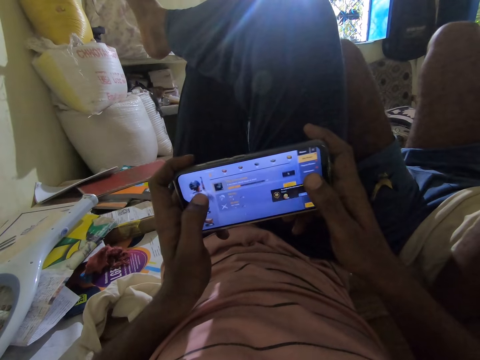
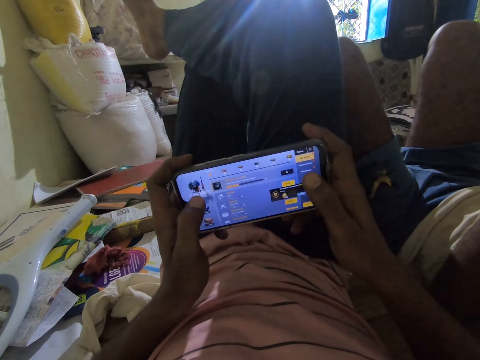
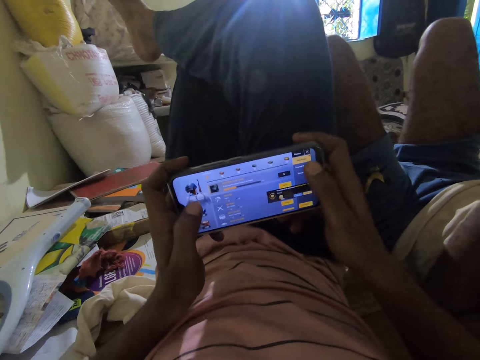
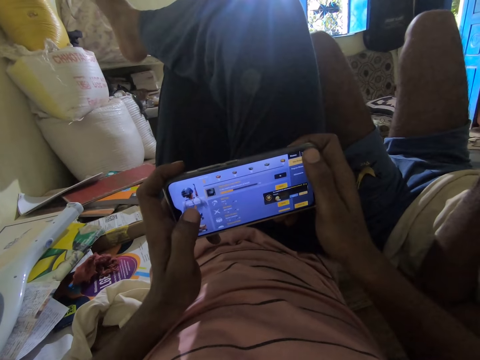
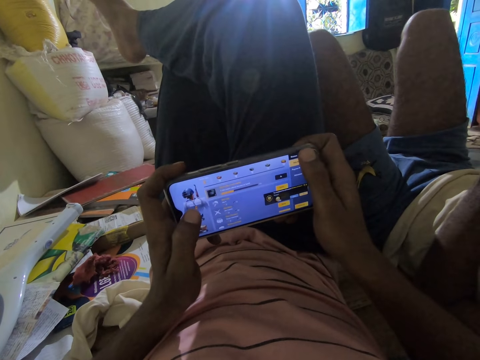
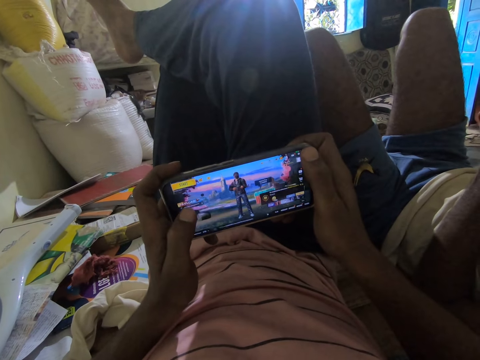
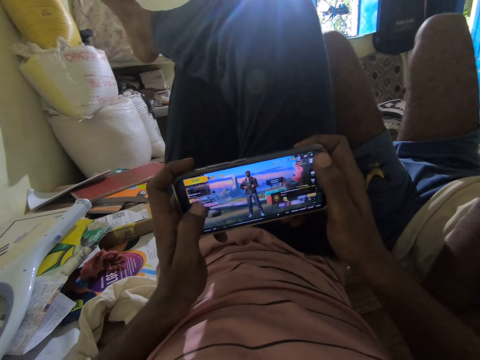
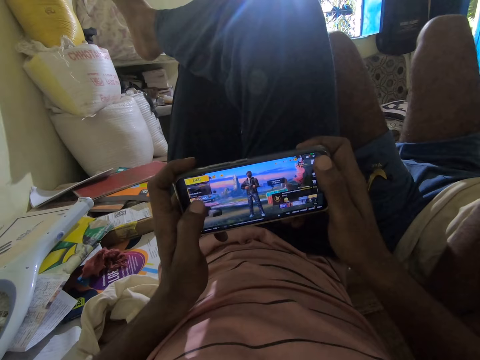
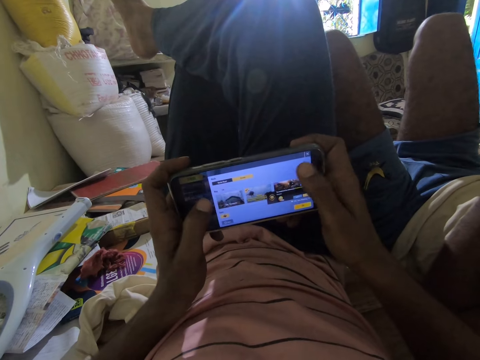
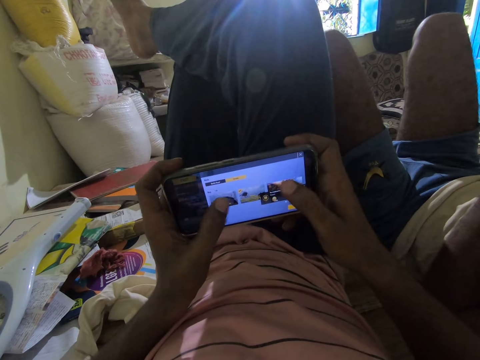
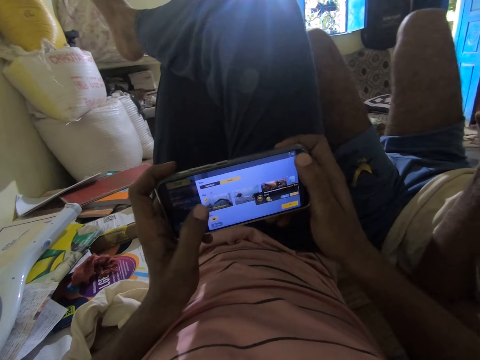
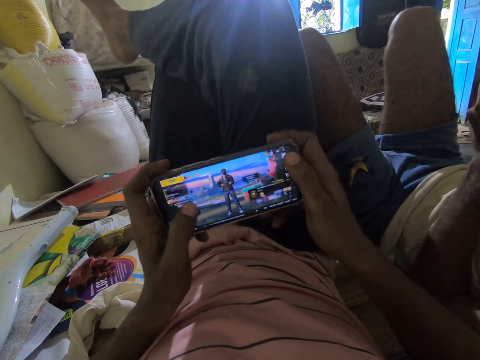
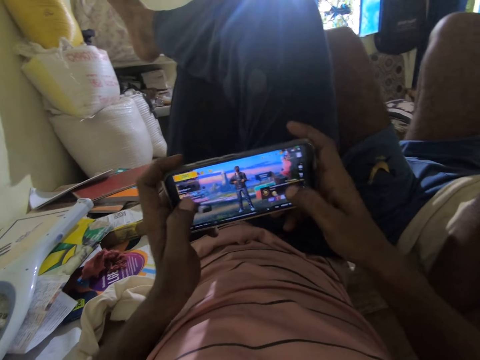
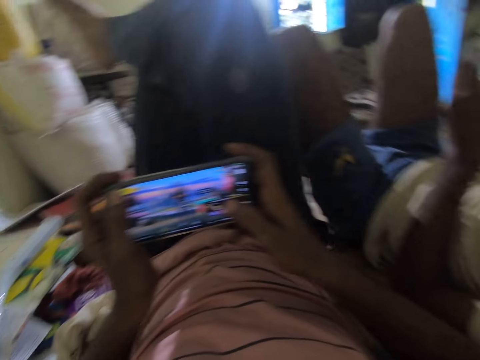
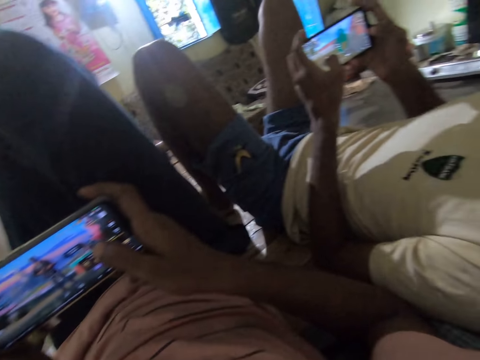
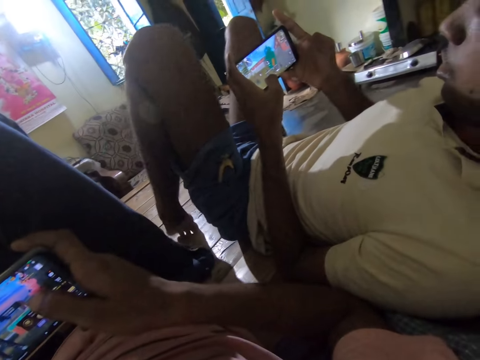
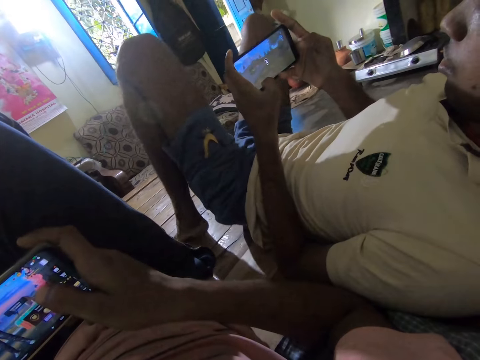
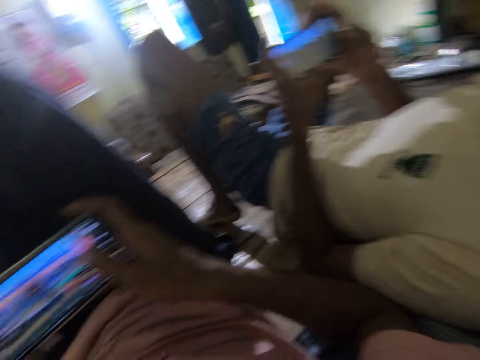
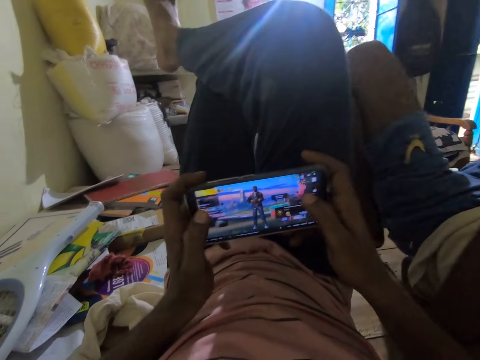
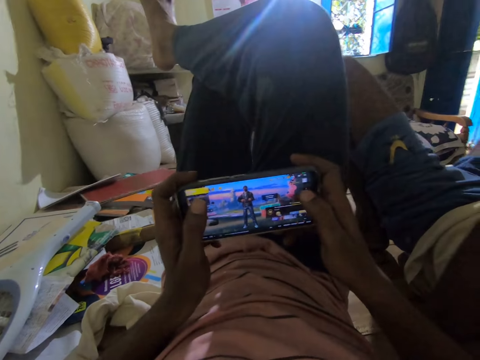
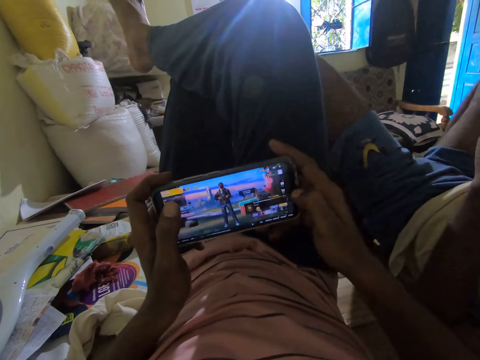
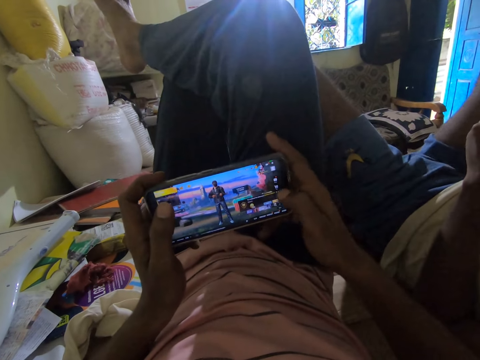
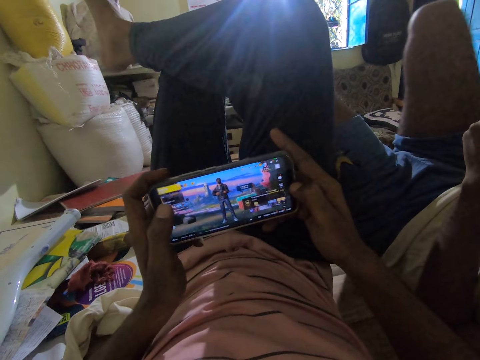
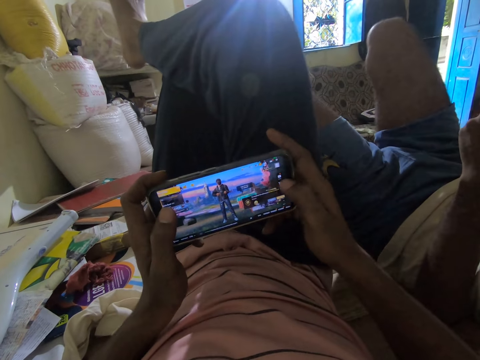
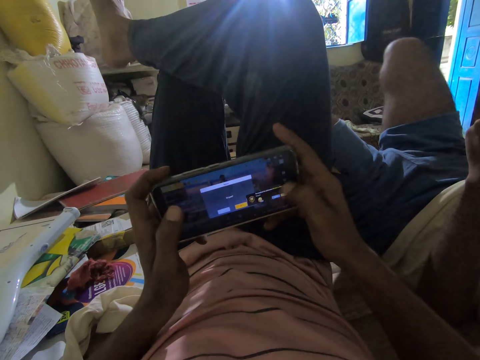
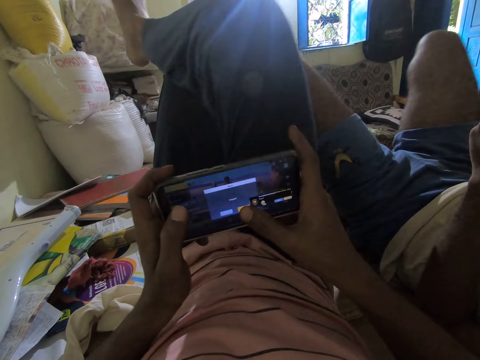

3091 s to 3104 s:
The camera wearer swings the right leg in a room. They scroll a game in the phone. They press a button in the phone. A man talks in the room. The camera wearer talks. The man plays a game in a phone. He swings up the thighs in the room.

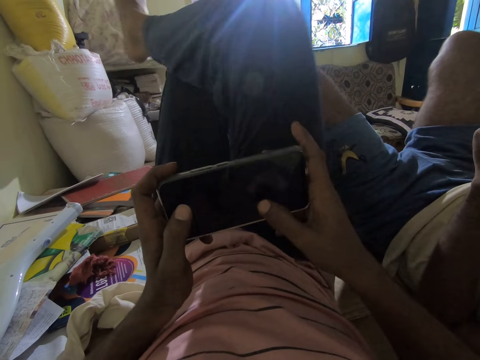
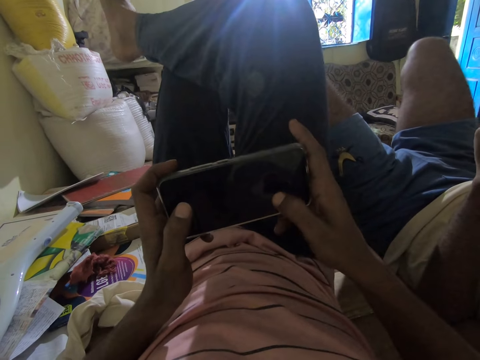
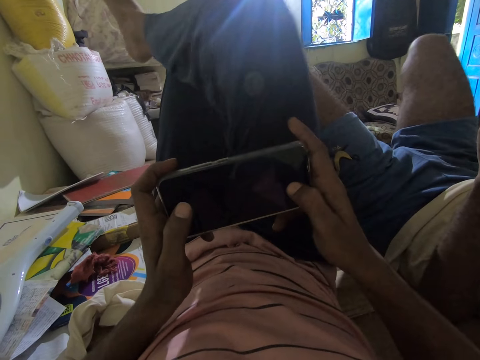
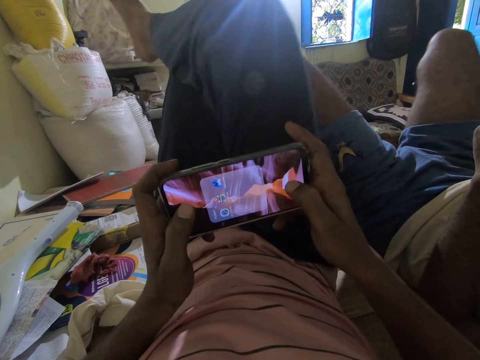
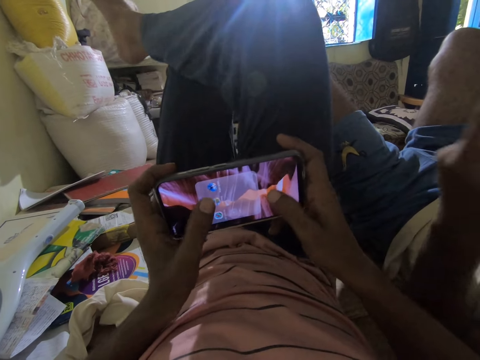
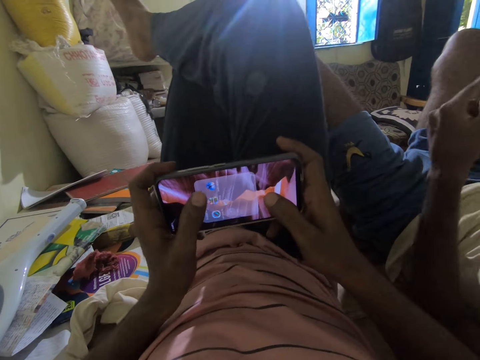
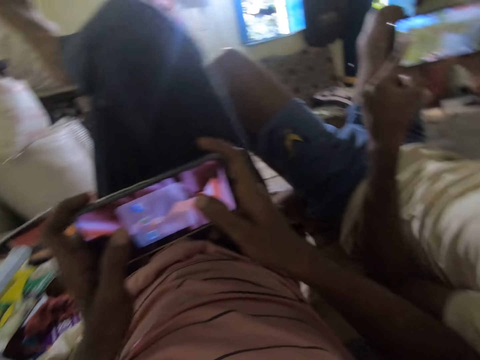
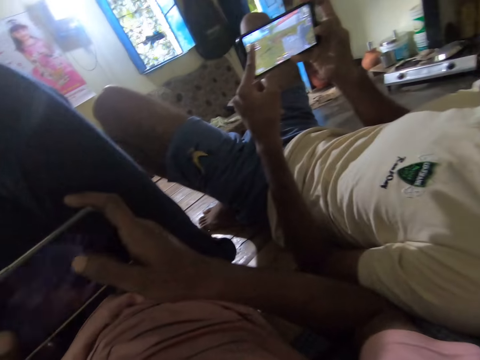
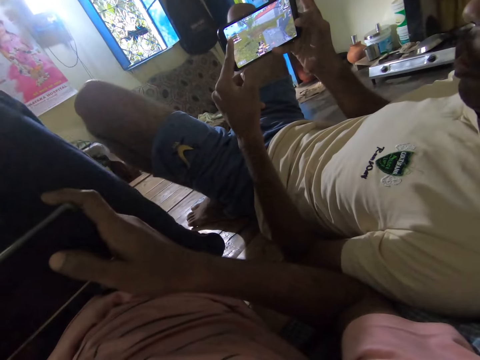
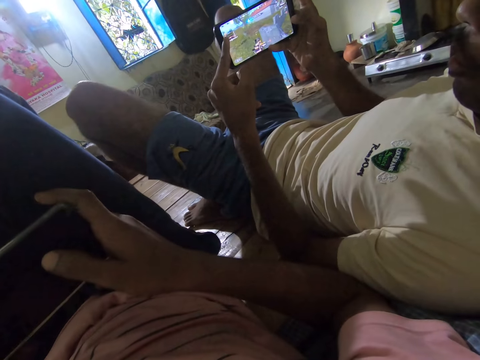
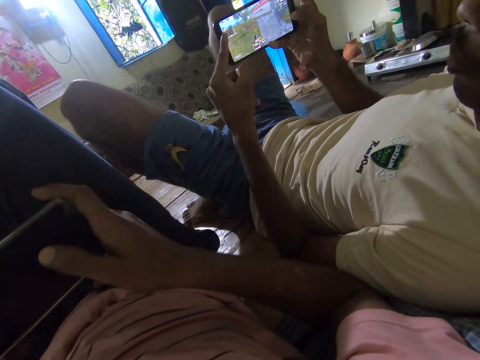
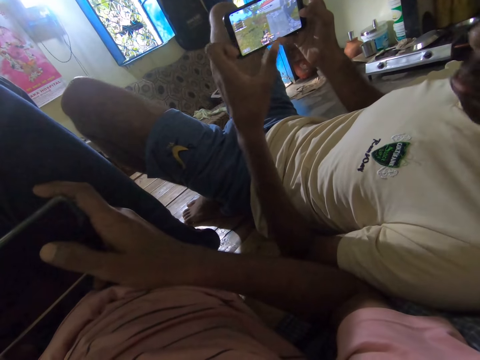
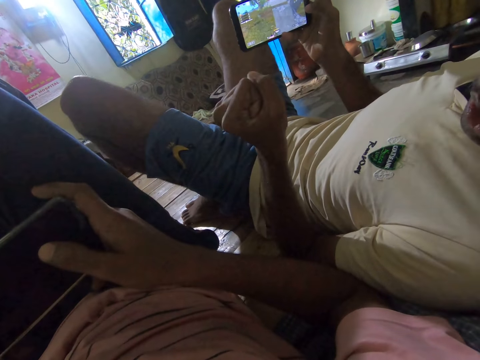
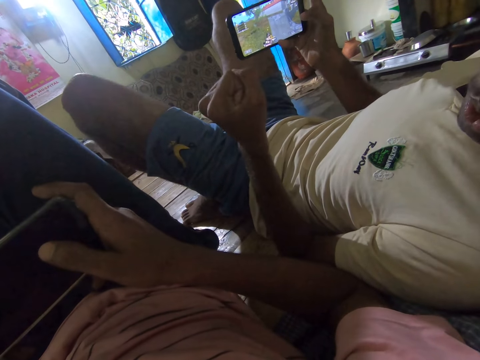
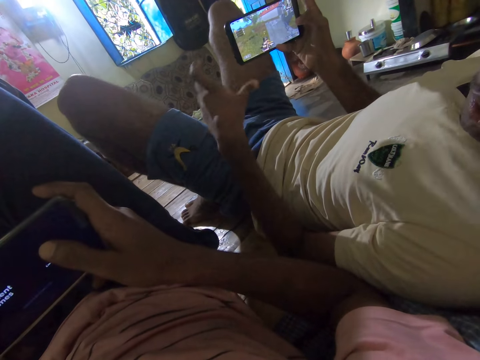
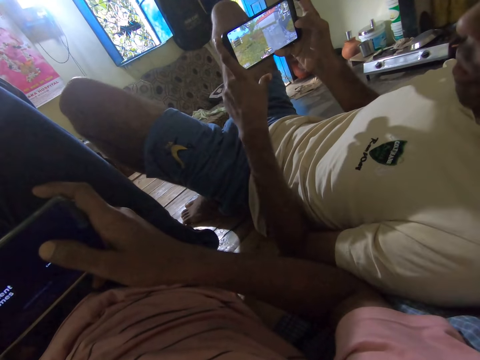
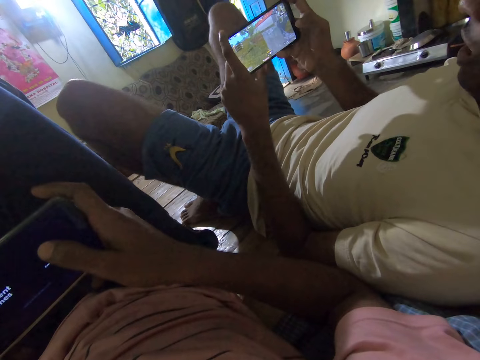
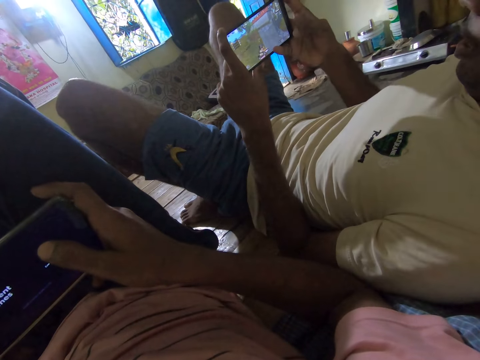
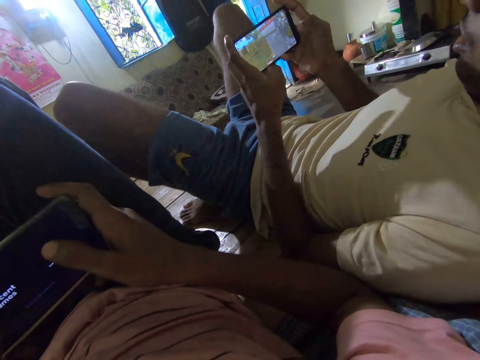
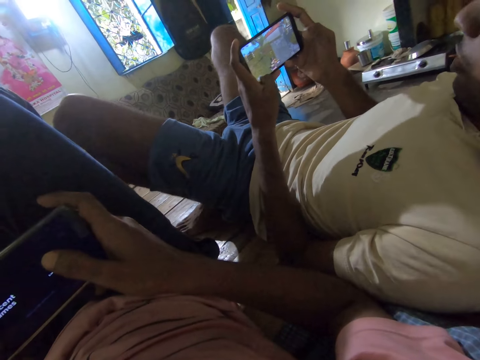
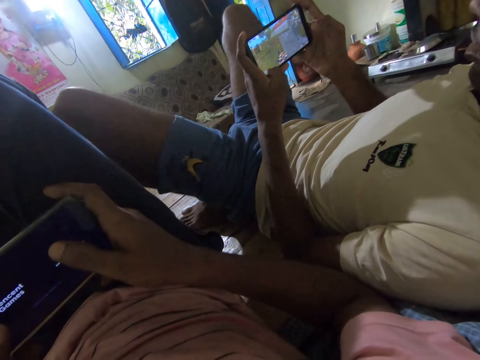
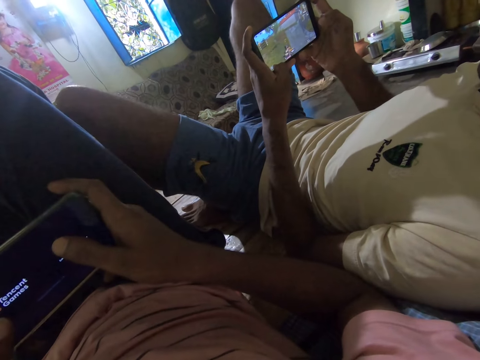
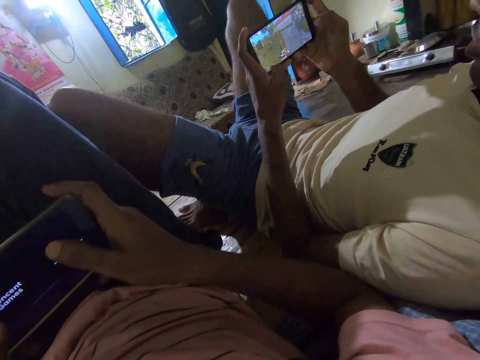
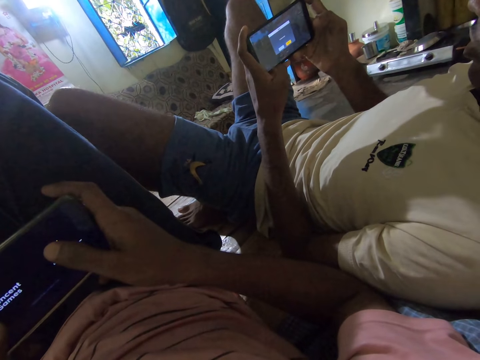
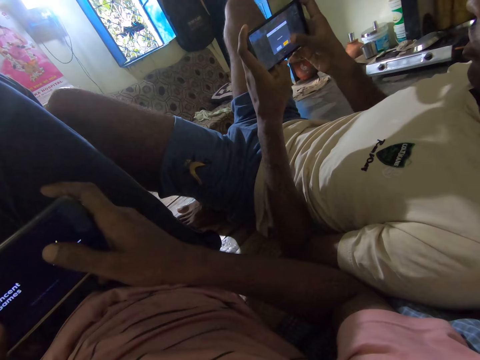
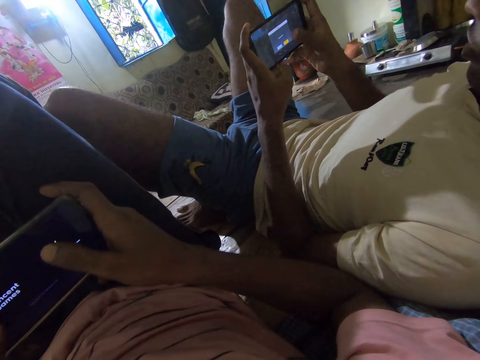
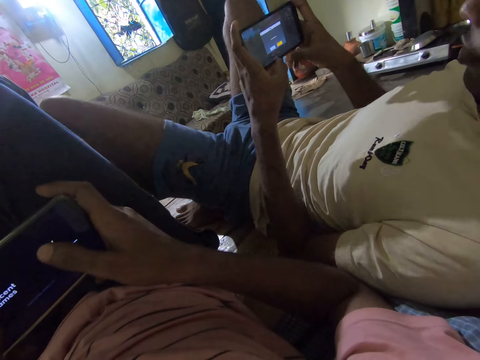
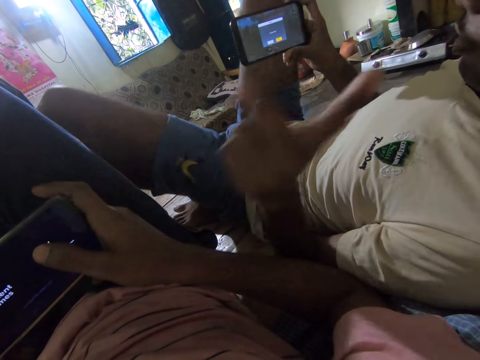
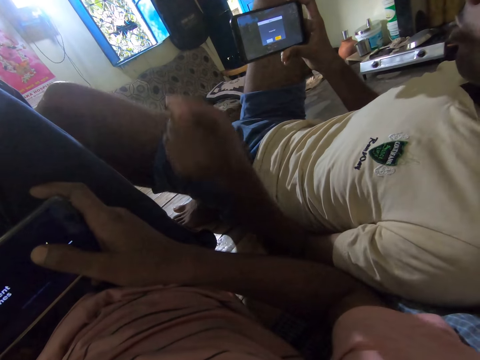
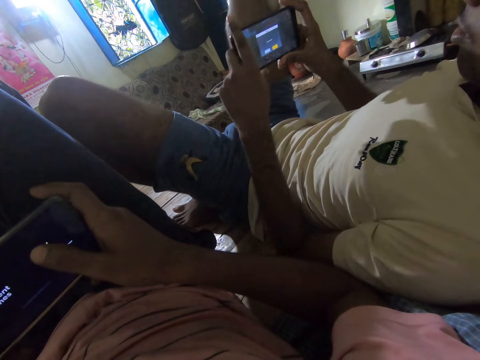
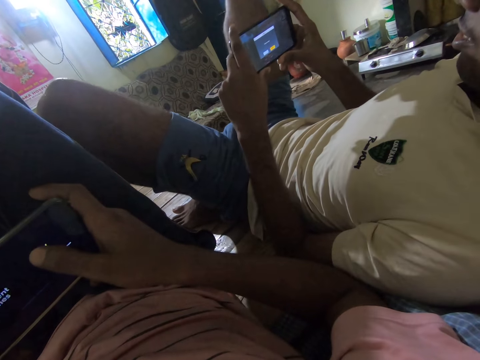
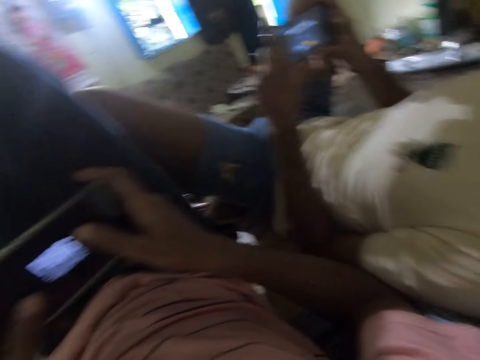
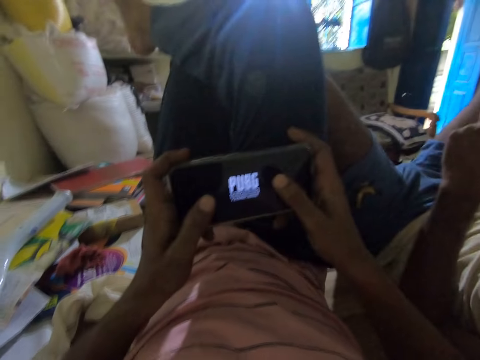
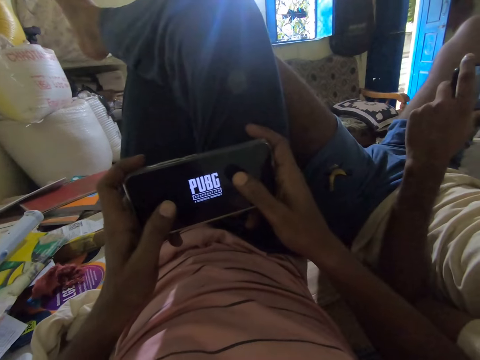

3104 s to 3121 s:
The camera wearer swings the left leg. They play a game in a phone. A man talks to the camera wearer. The man plays a game in a phone, folds up a hand, holds the phone with both hands, and talks in a room. The camera wearer talks. The man plays a game in the phone. He points at the camera wearer with a finger and holds the phone with both hands. The camera wearer plays a game in a phone.
